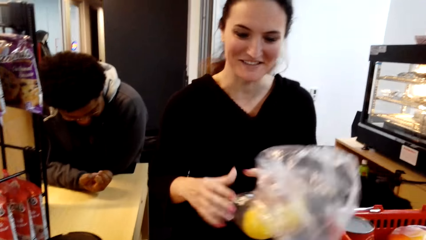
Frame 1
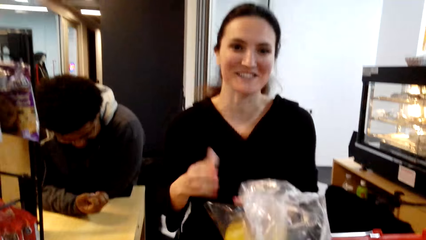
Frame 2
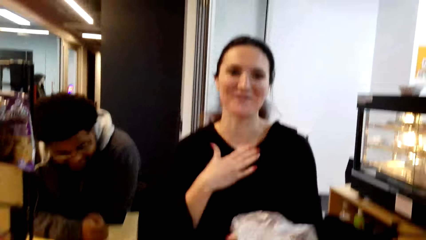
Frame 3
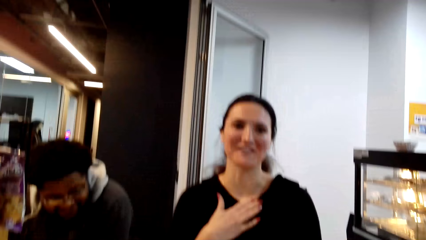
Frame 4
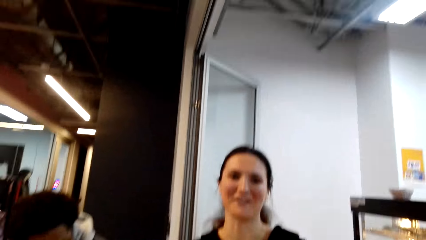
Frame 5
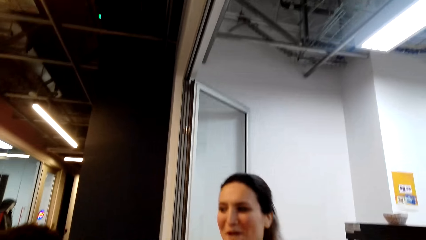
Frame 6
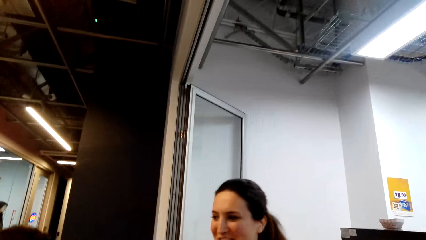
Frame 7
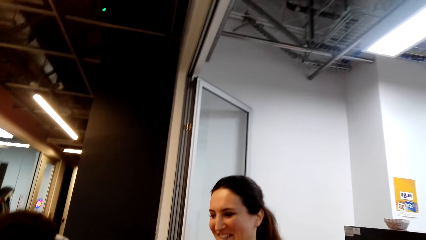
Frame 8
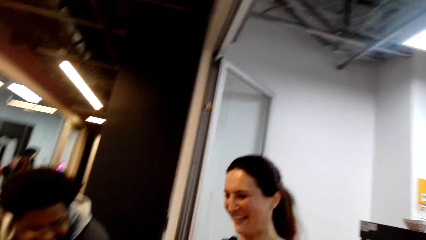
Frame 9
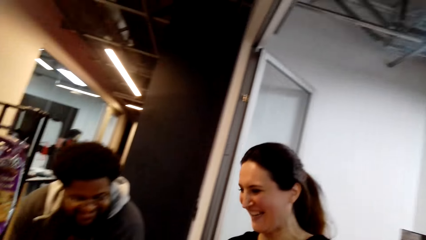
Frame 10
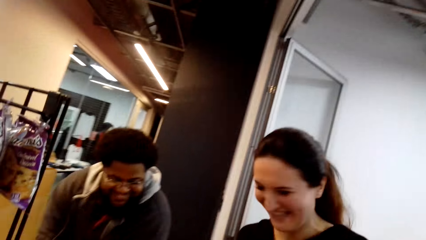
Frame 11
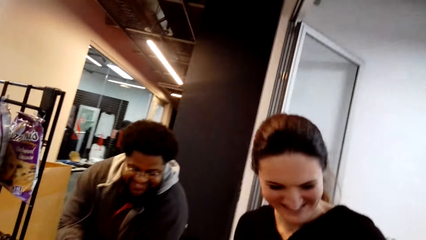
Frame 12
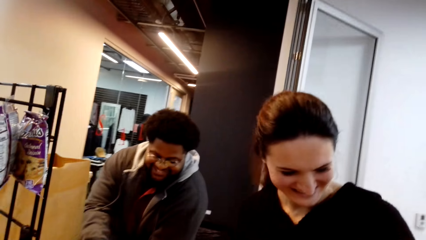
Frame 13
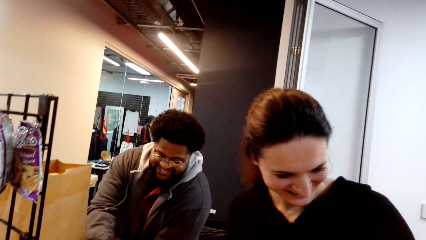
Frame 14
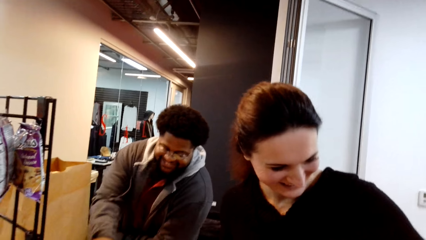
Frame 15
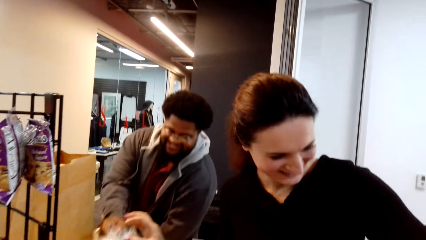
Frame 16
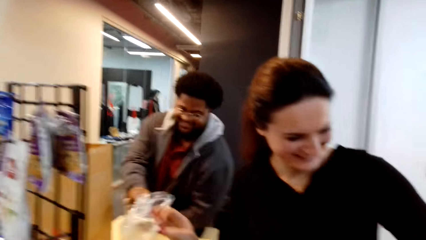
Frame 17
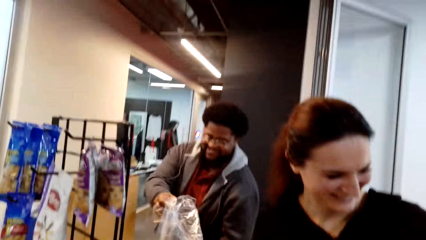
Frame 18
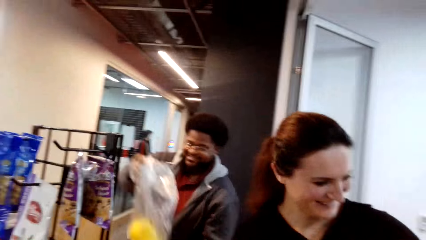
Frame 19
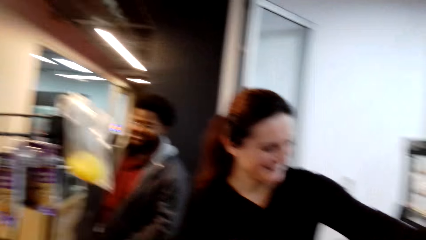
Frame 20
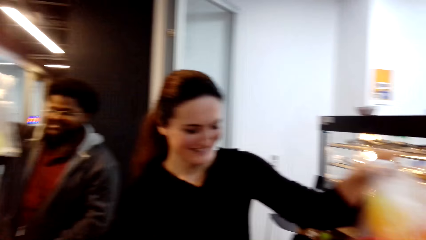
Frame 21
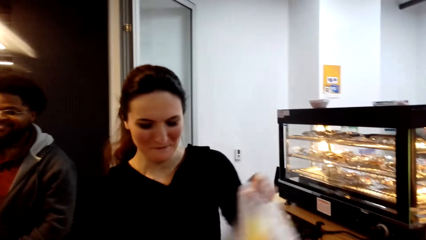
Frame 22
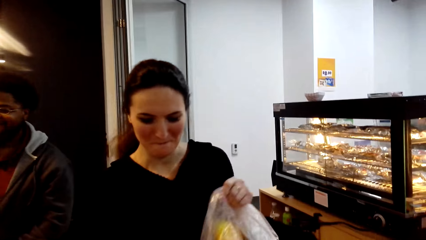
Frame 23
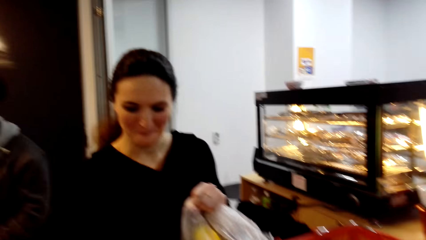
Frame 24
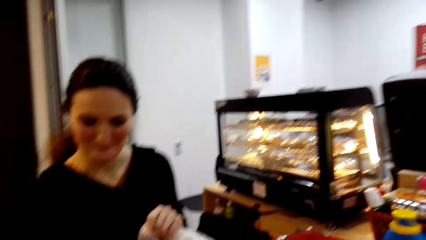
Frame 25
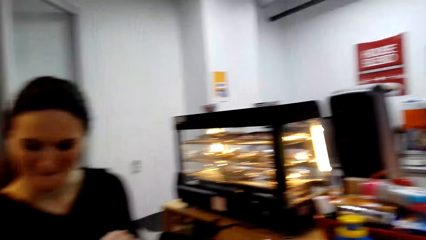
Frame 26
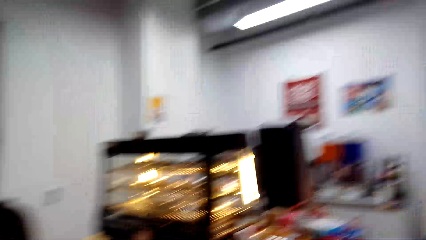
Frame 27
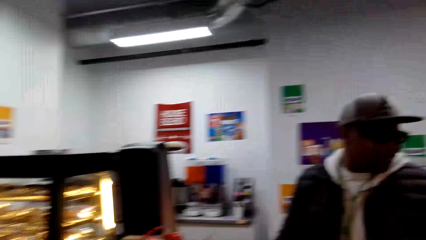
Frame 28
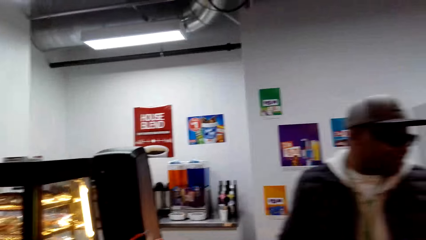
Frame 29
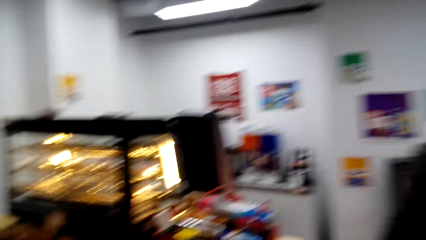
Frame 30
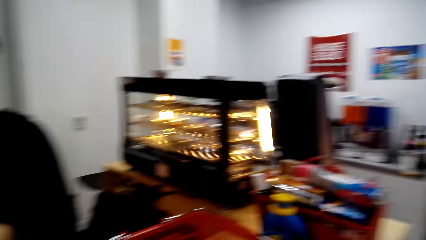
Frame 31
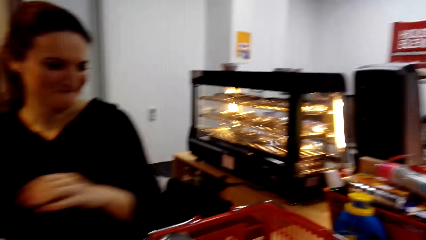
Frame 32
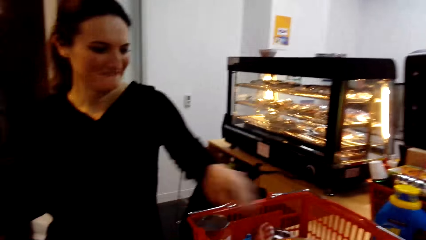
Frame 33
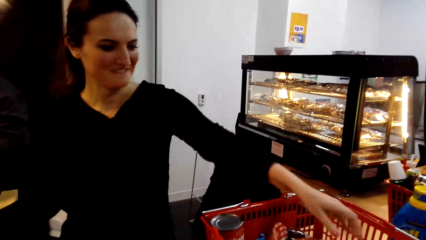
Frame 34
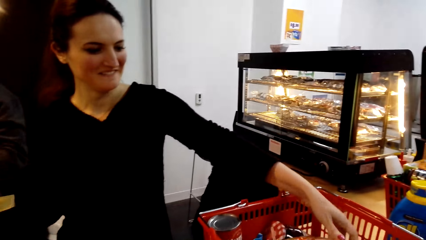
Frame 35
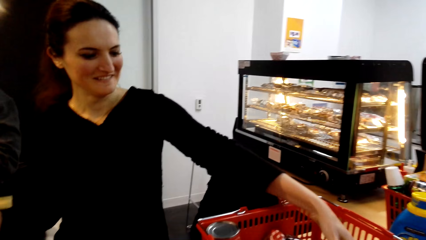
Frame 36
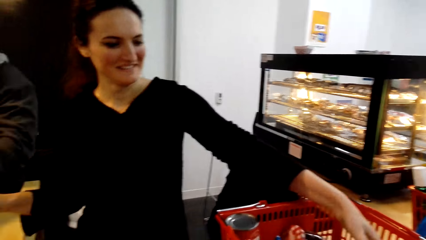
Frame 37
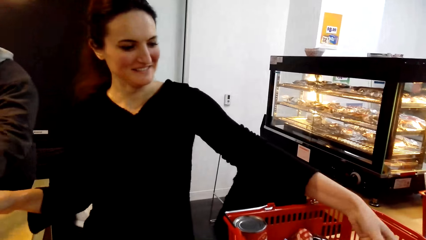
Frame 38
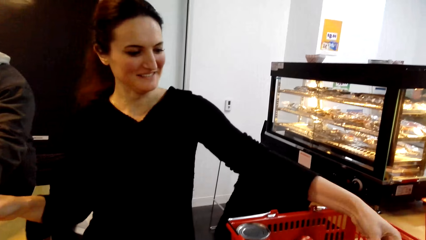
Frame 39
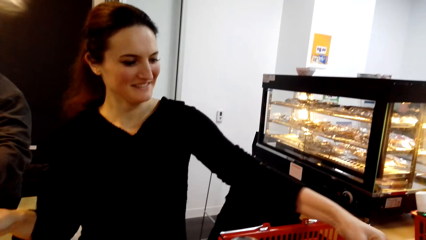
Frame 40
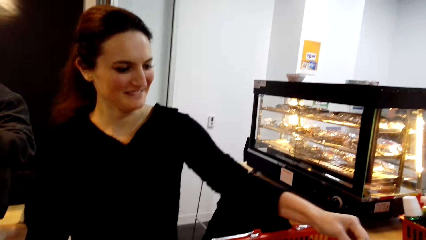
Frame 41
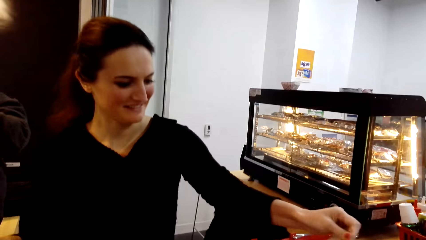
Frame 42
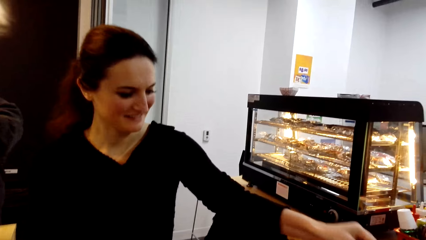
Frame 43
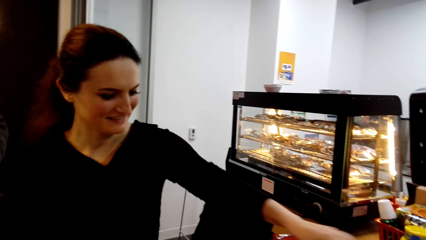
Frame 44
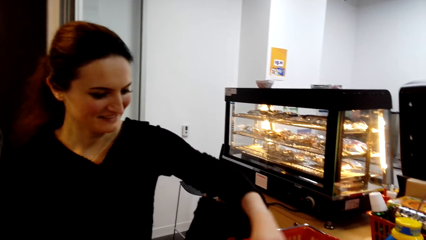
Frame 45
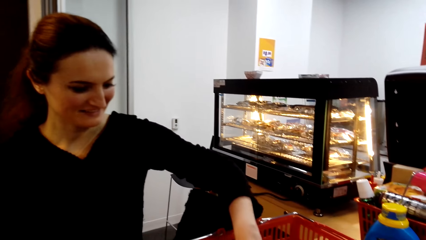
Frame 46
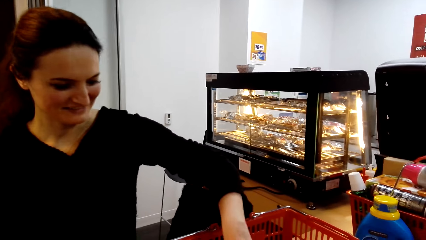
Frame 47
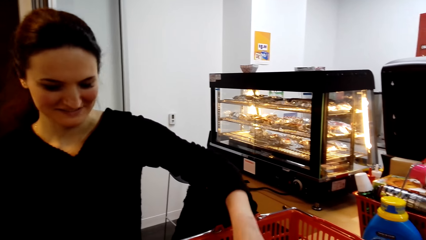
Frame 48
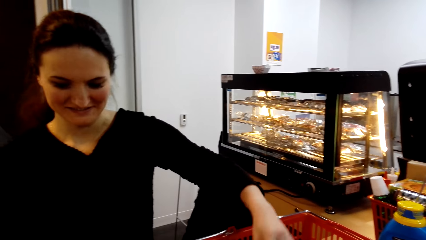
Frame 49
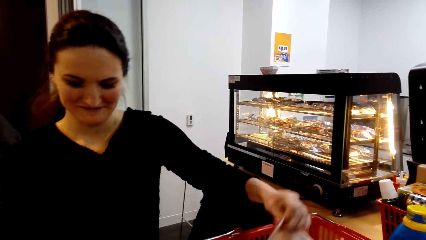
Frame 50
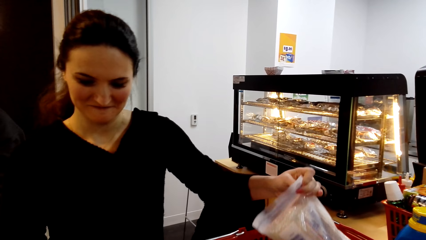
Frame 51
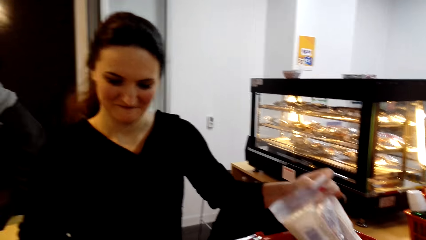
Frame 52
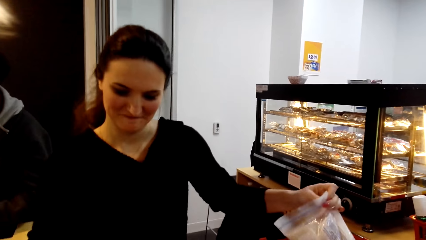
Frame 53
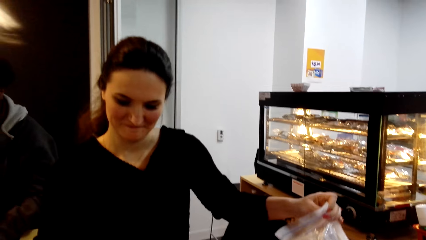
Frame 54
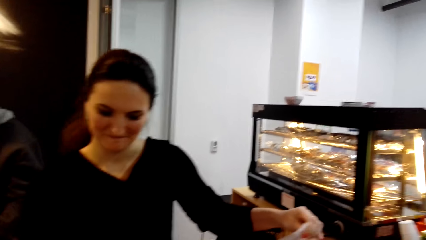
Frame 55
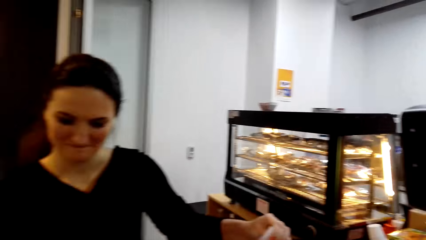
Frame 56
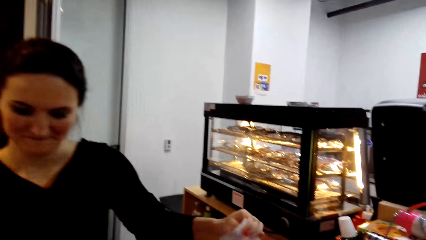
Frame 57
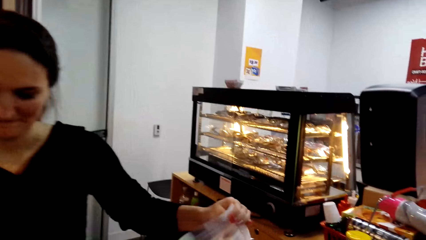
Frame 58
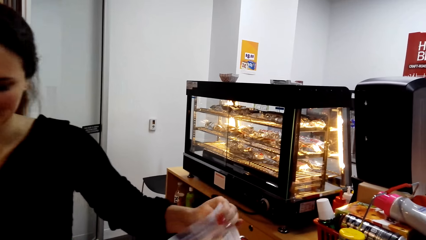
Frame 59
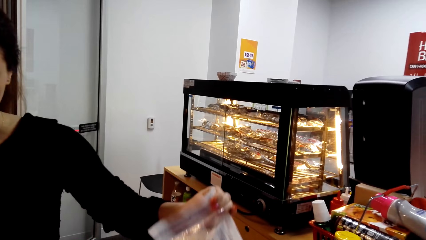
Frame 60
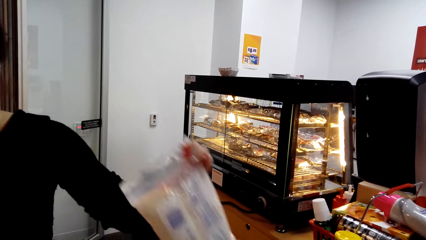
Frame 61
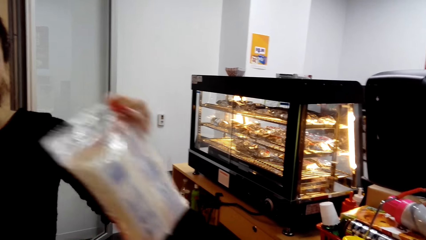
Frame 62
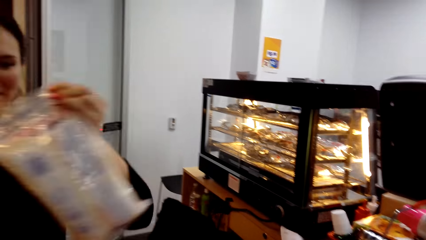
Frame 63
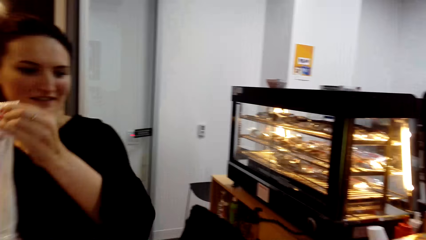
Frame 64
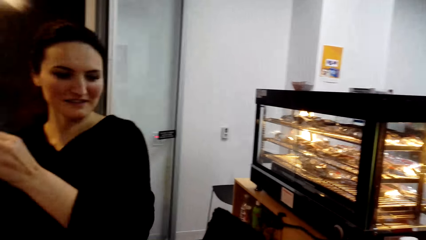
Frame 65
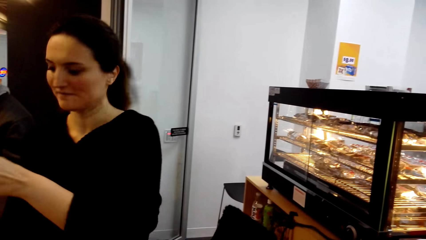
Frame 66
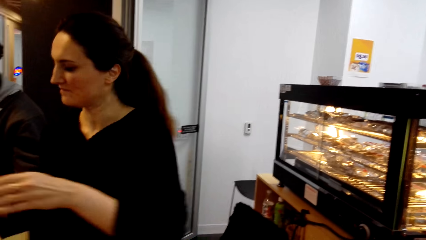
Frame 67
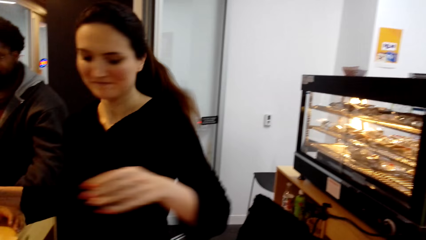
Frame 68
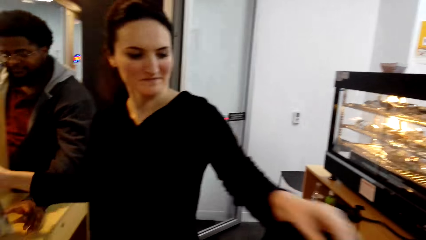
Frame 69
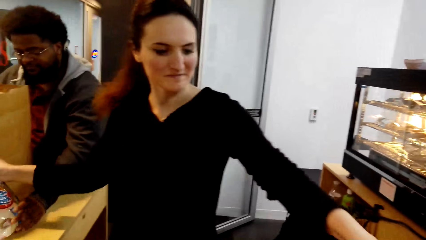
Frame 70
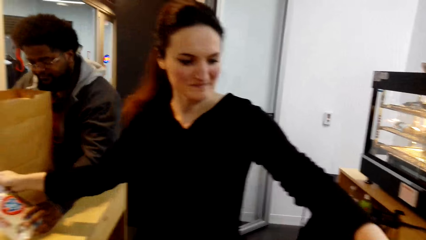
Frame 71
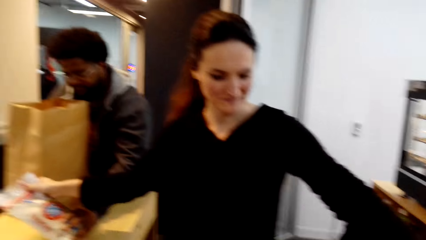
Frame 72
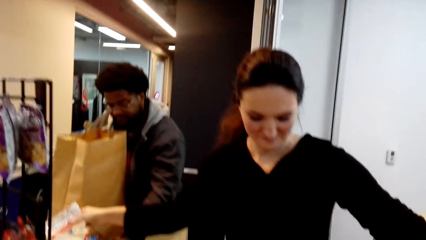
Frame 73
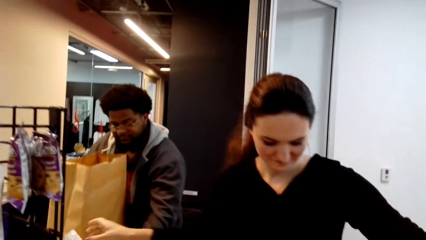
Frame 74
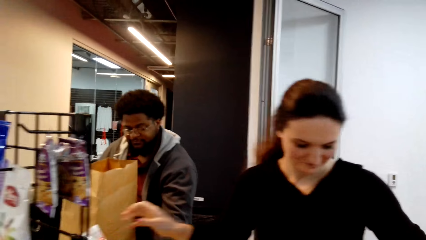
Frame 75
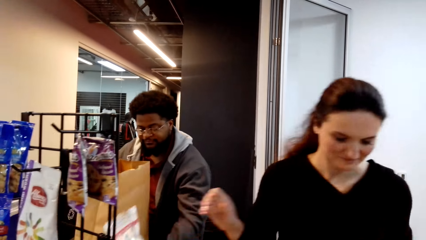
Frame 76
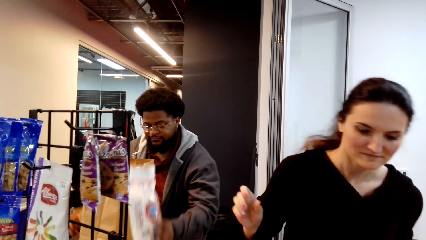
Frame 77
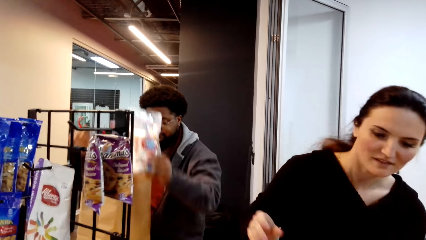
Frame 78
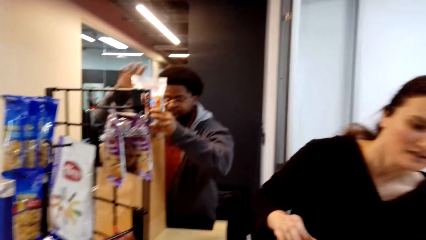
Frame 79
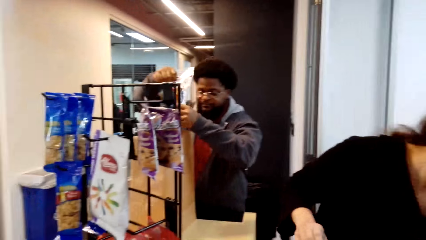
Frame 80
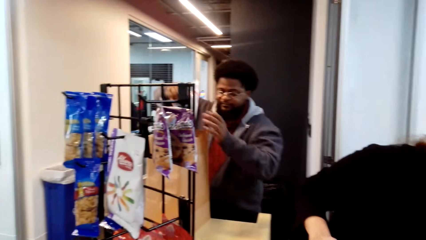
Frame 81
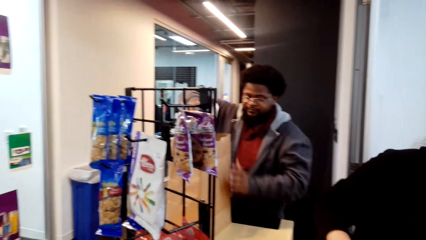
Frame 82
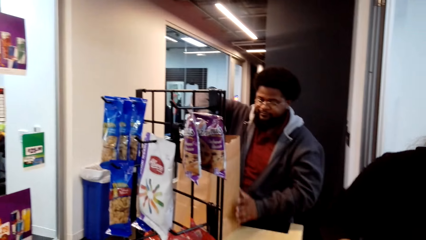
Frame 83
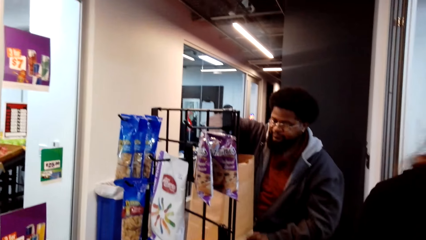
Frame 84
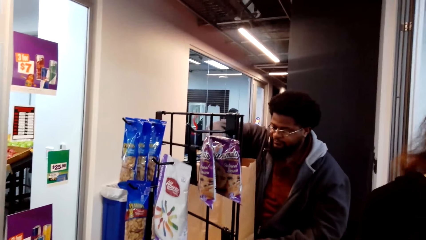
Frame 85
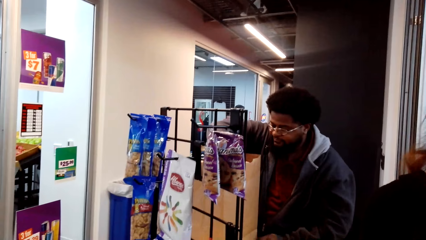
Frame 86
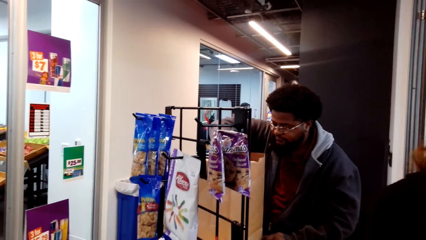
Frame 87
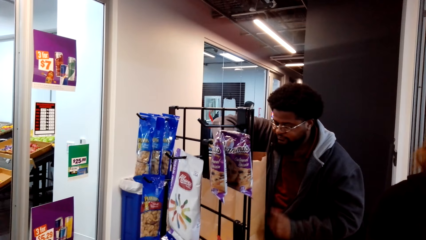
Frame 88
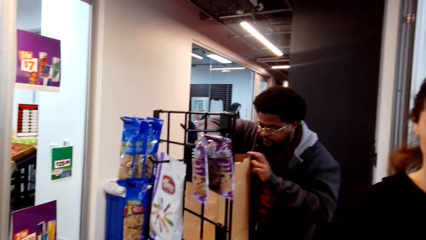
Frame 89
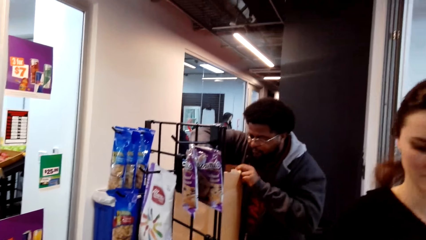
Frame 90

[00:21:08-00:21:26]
The cashier calculates items for the camera wearer. The cashier talks with the camera wearer. The cashier carries the vegetables. Another person holds items. The cashier takes more items in the basket. The cashier calculates items for the camera wearer. A third person looks around. The cashier takes items from the basket. The cashier calculates the items. The second person packs the items in the shopping bag. The cashier calculates more items for the camera wearer. The second person puts the items in the shopping bag.
